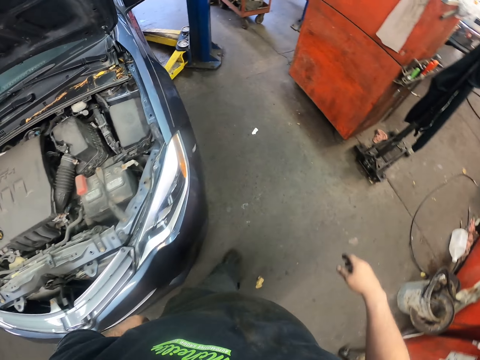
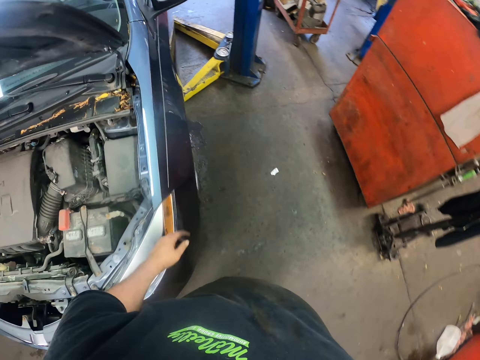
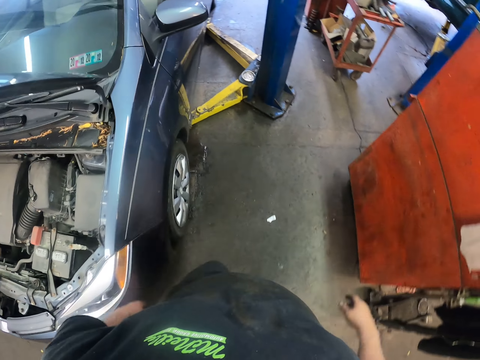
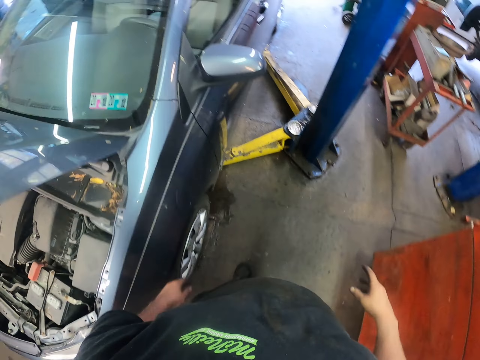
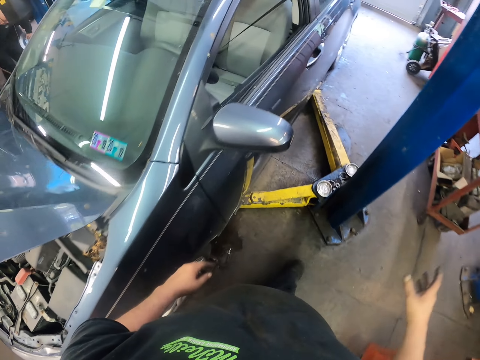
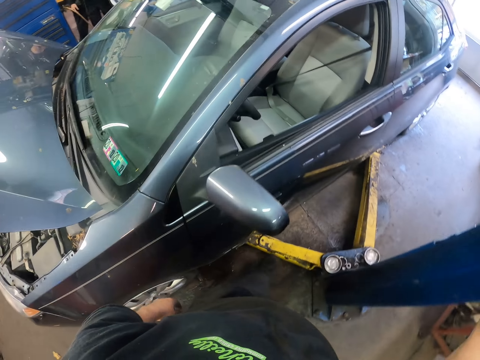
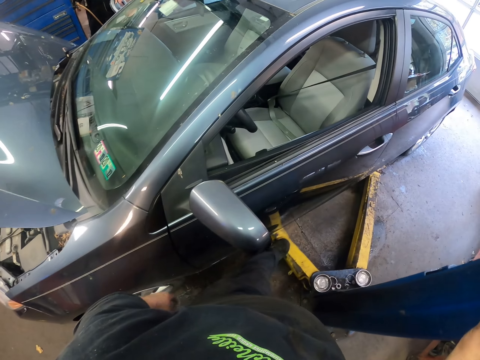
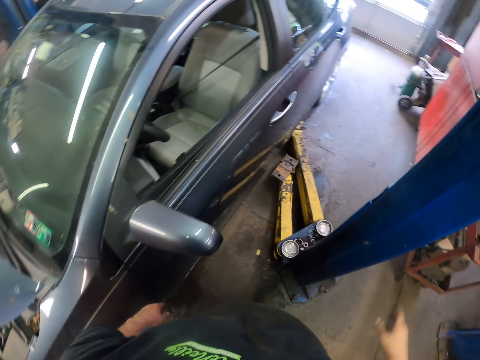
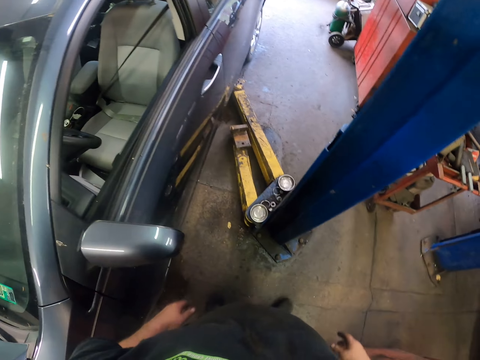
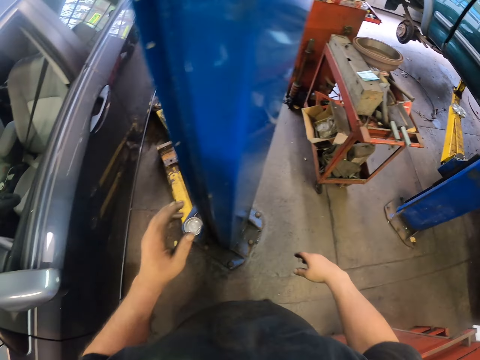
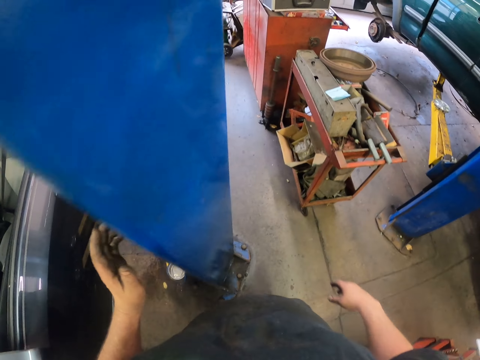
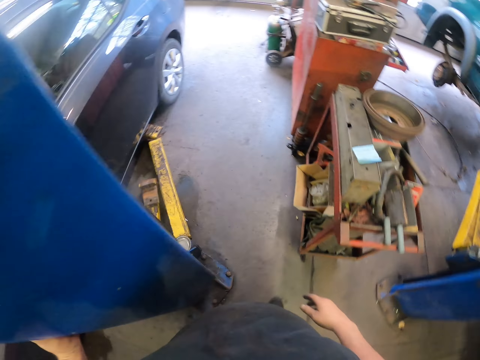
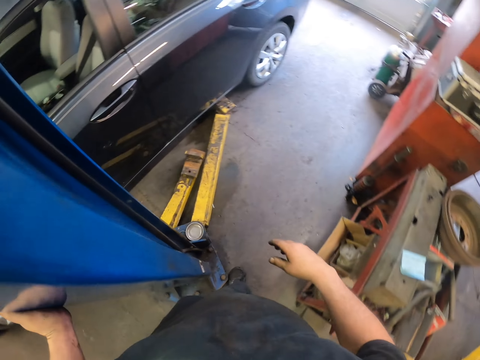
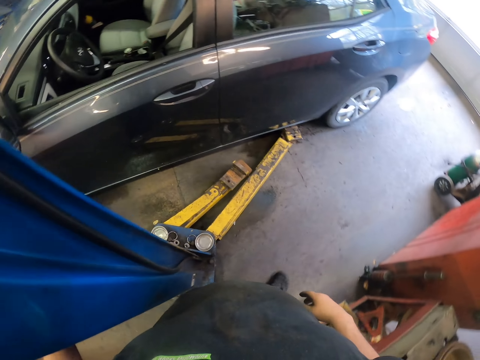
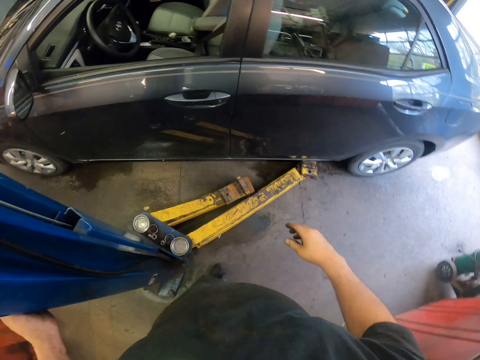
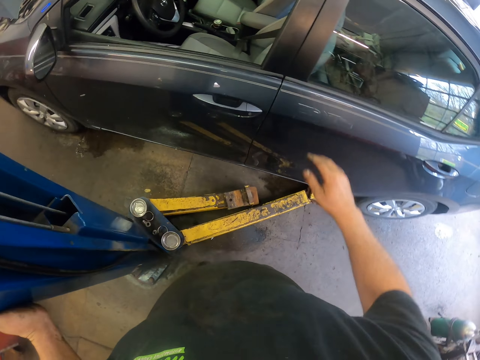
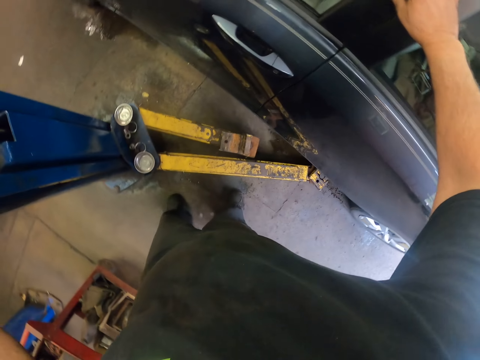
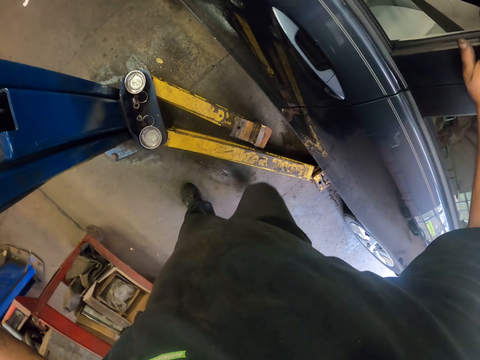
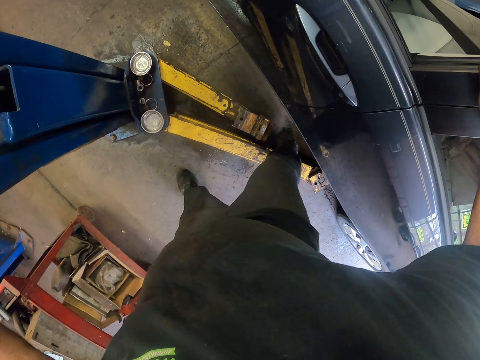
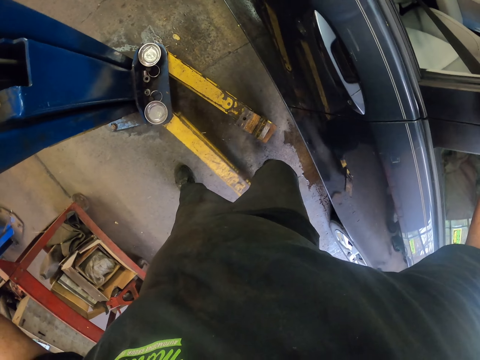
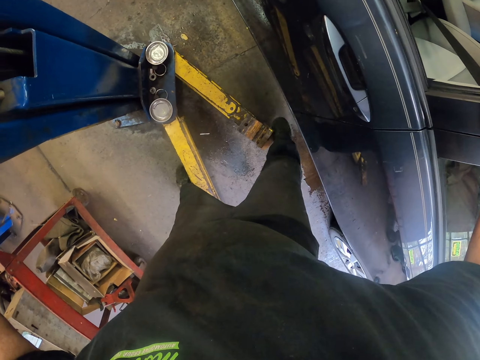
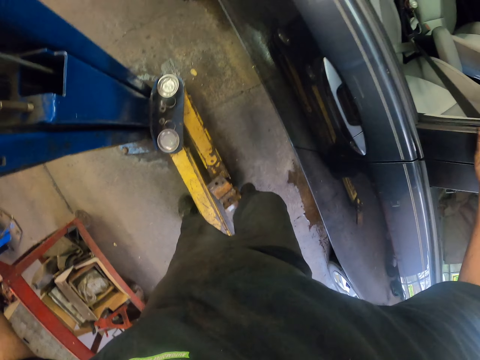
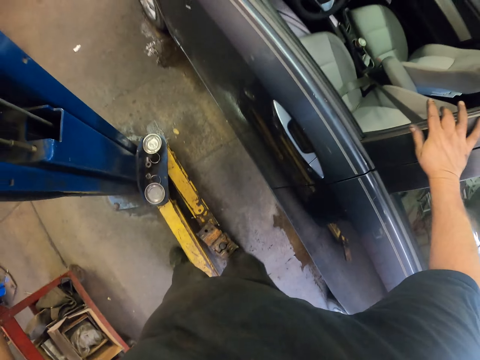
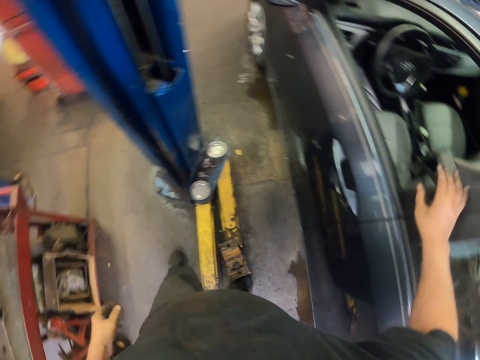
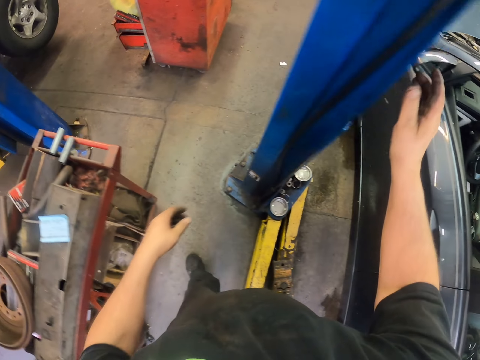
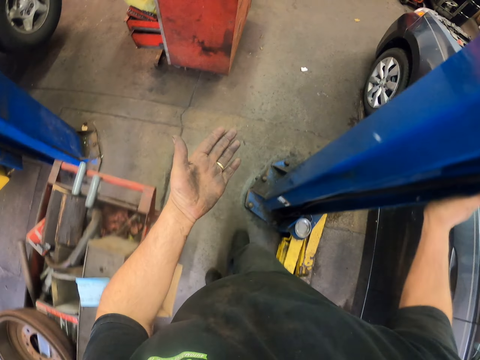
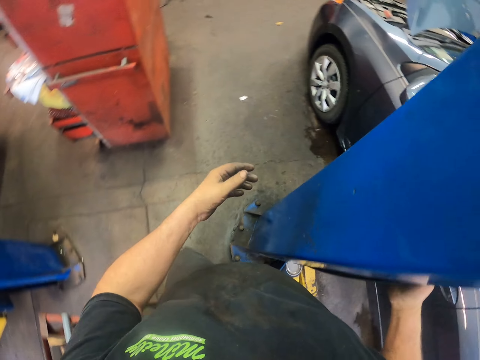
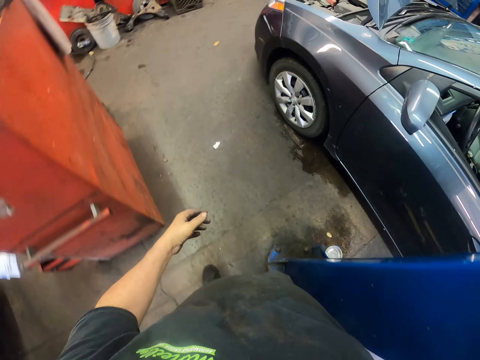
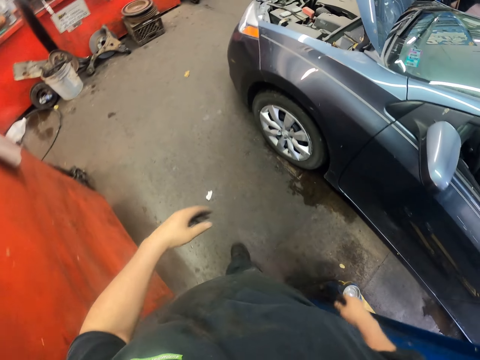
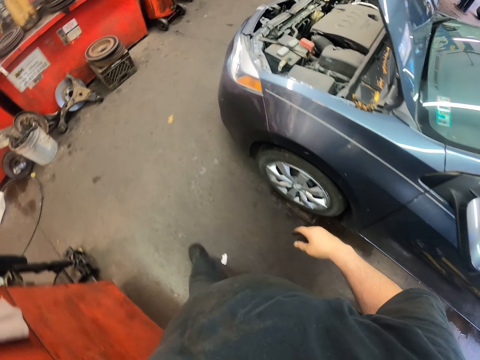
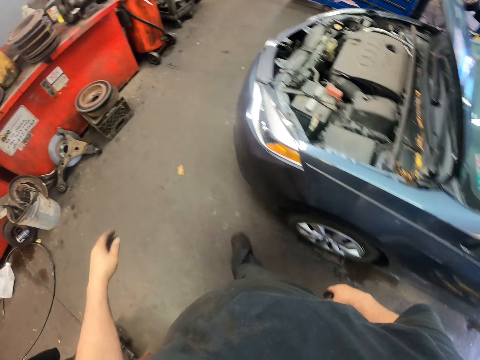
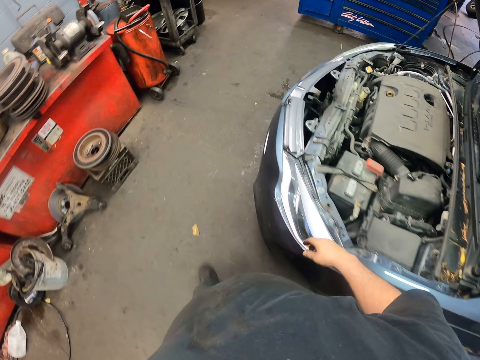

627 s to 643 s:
The camera wearer pushes a metal with his leg. He walks around the workshop. He pulls the metal with his leg. He walks around the workshop.

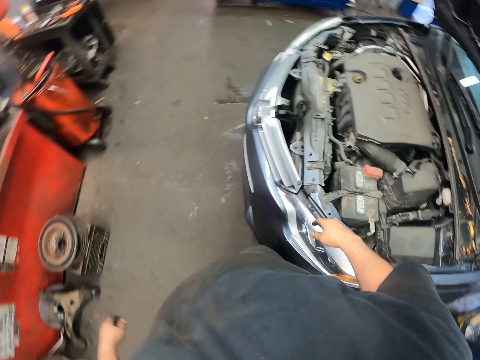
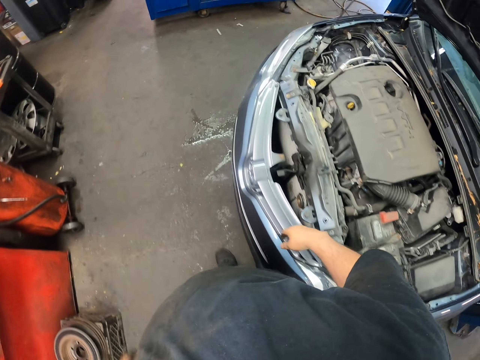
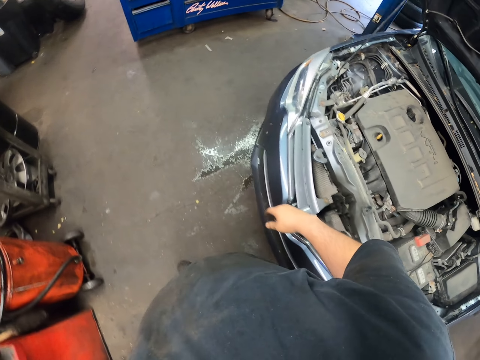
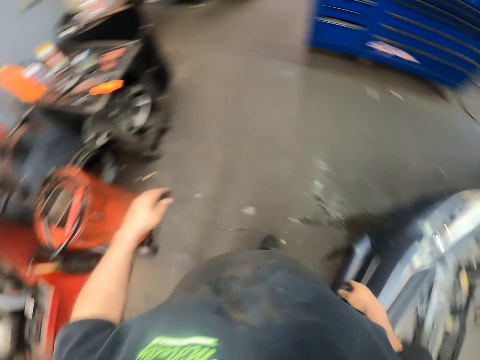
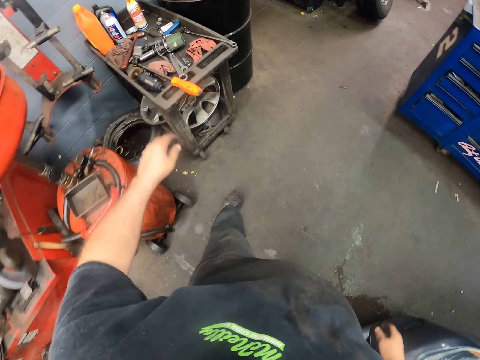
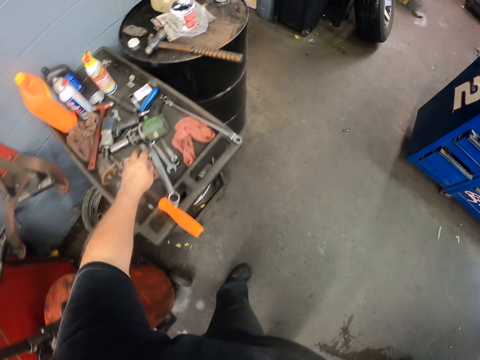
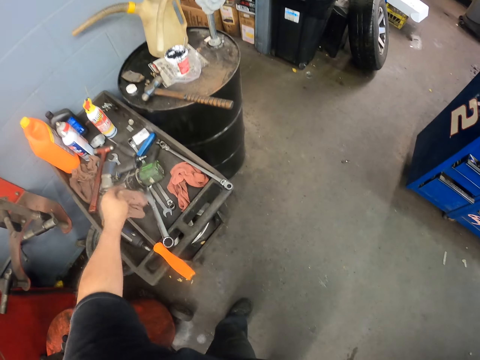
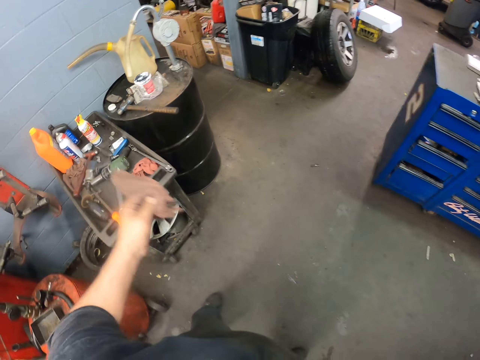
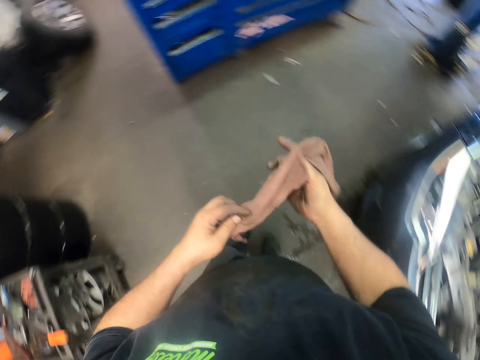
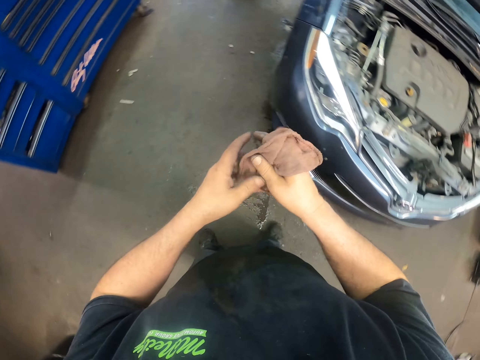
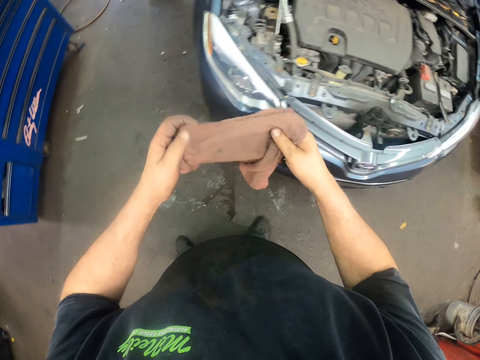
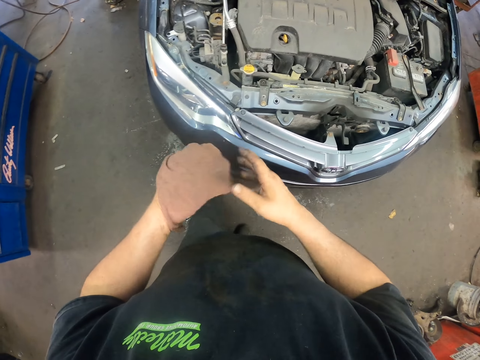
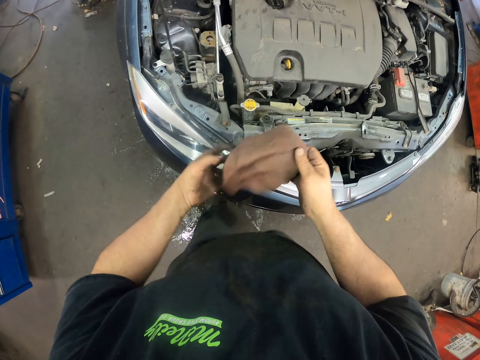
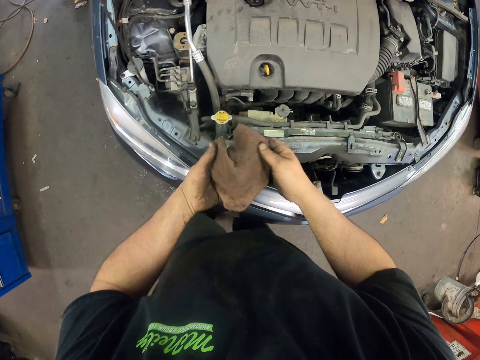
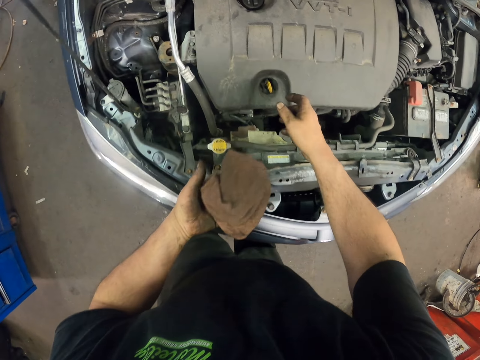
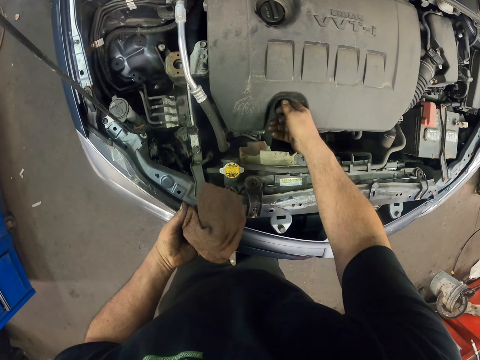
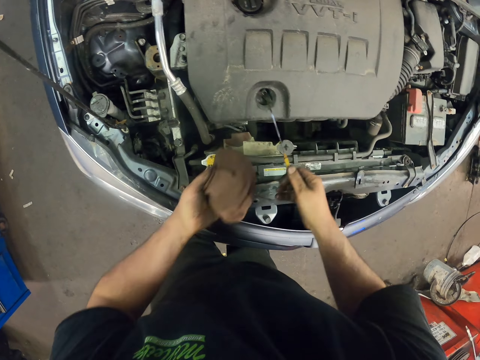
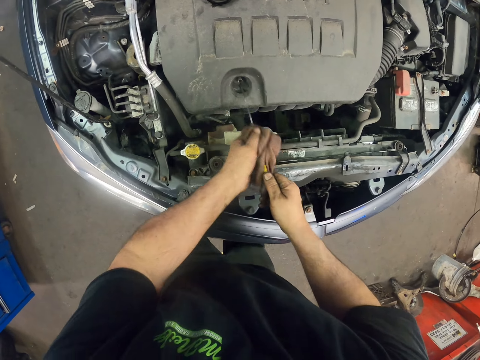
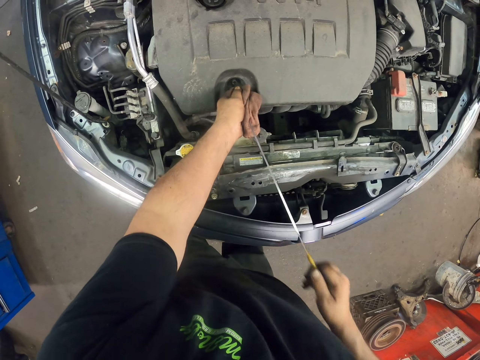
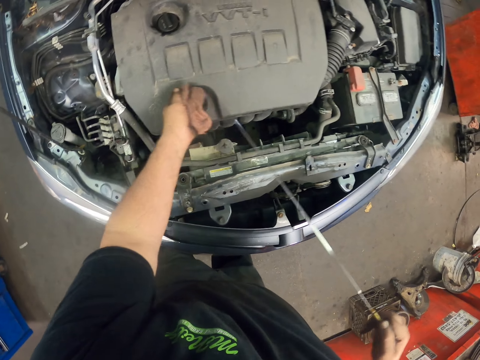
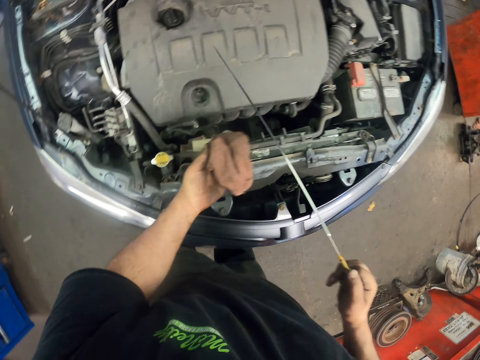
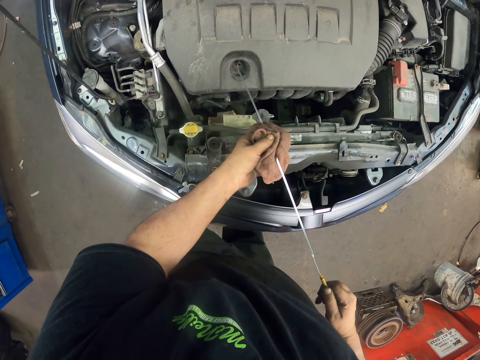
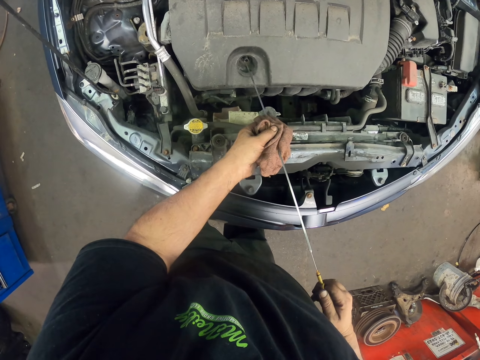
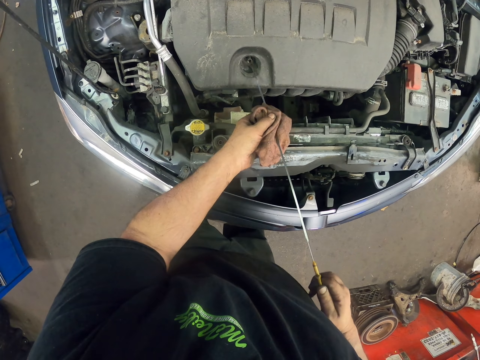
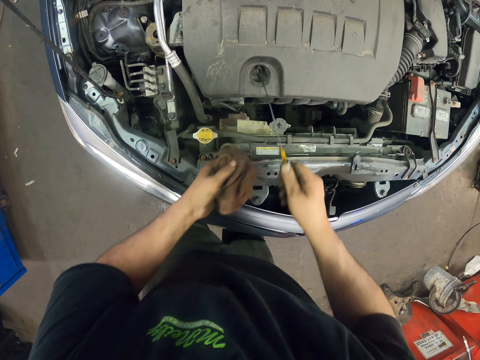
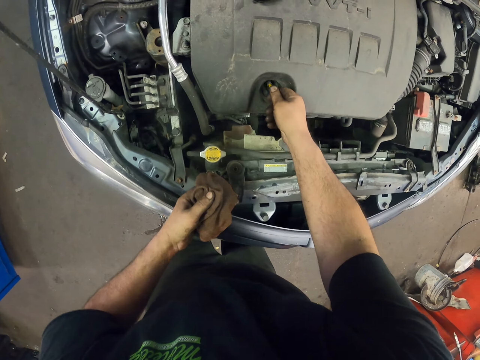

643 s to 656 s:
The camera wearer picks a piece of cloth. They hold the cloth with both hands. They walk around the workshop. They pick a dipstick. They wipe the dipstick. They pull something. They dip the dipstick in the engine.
